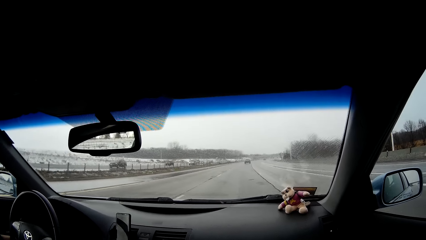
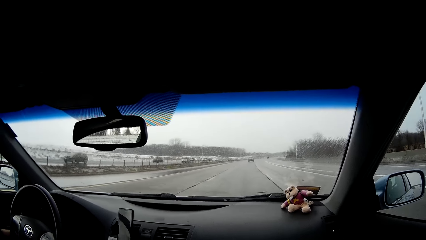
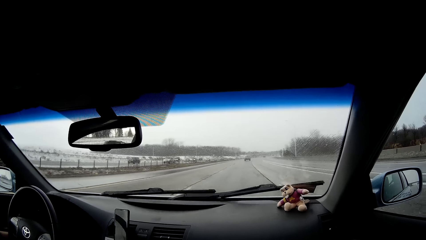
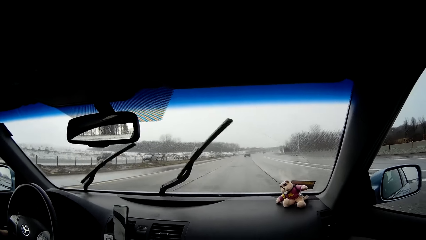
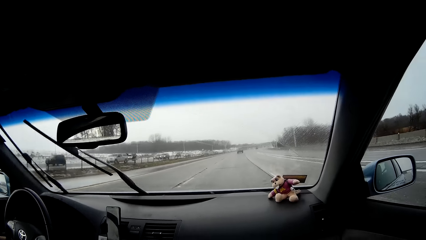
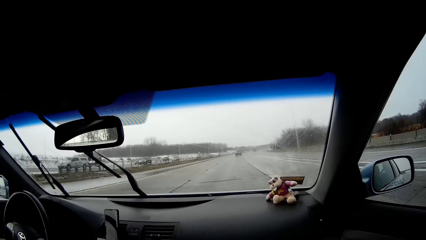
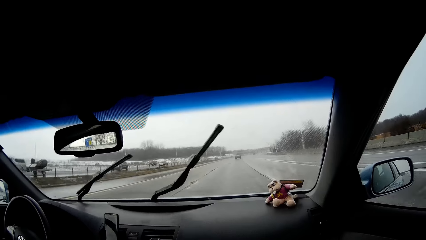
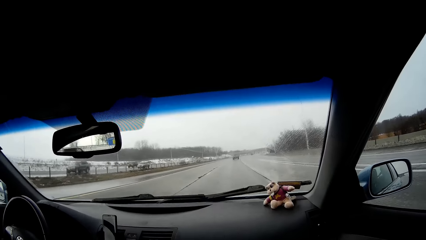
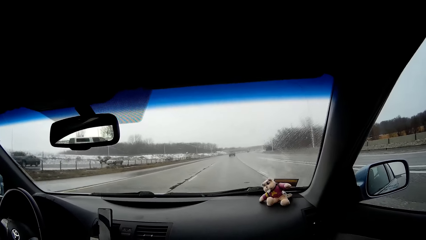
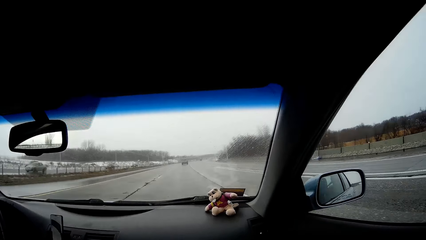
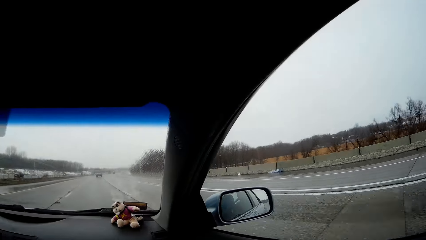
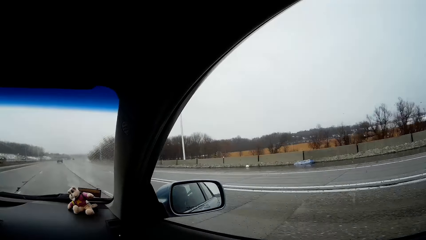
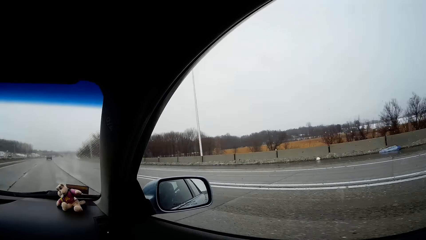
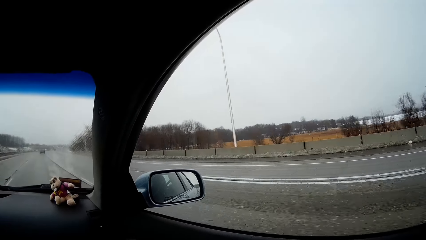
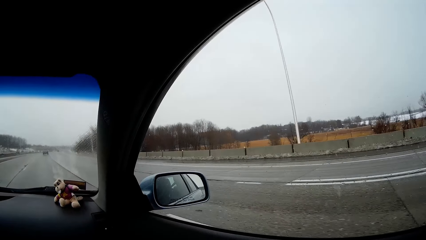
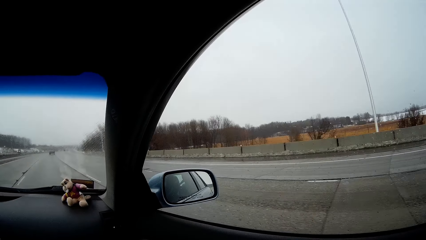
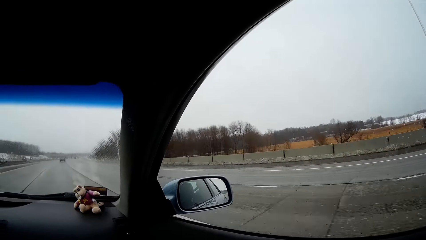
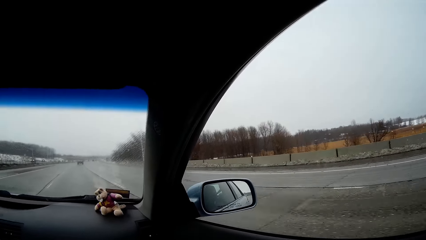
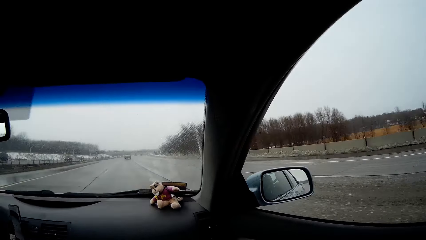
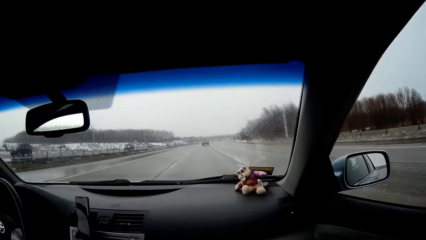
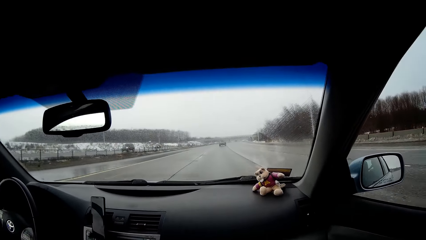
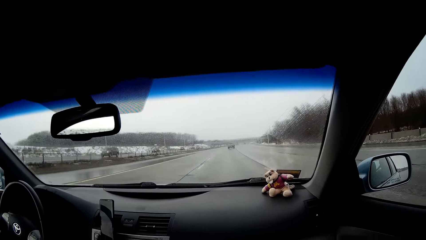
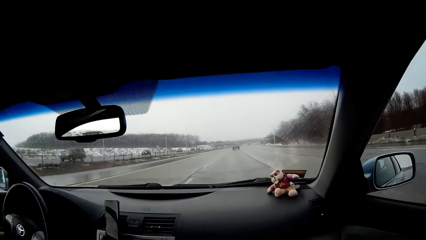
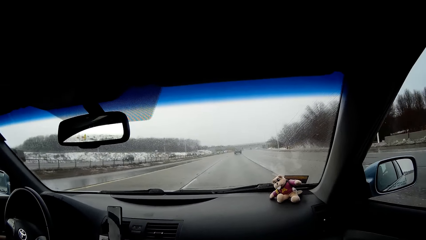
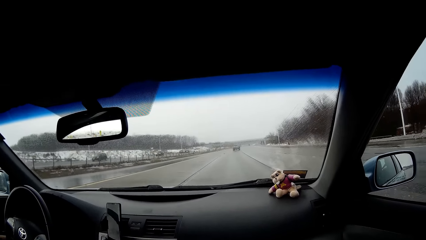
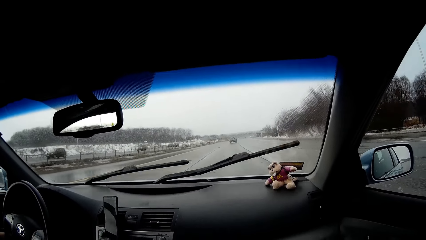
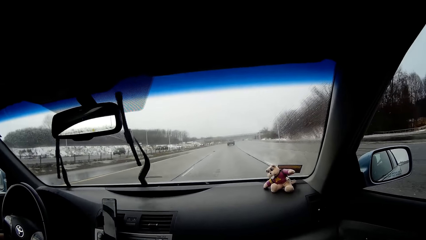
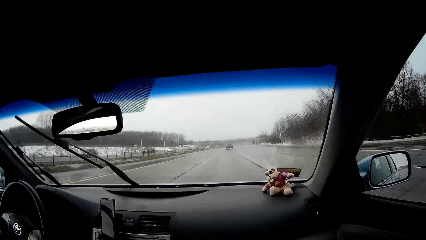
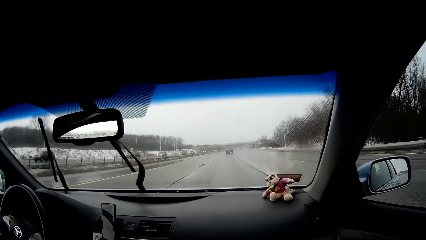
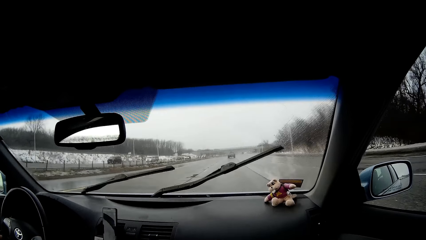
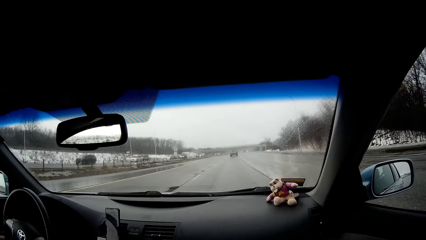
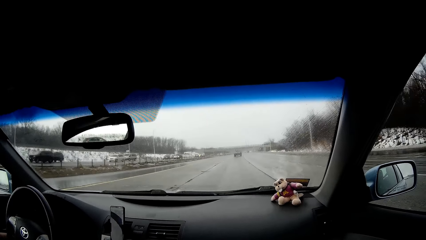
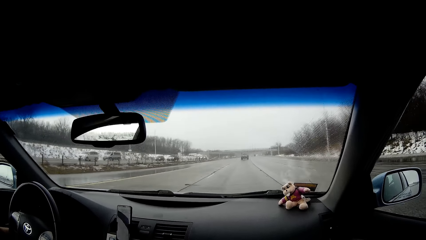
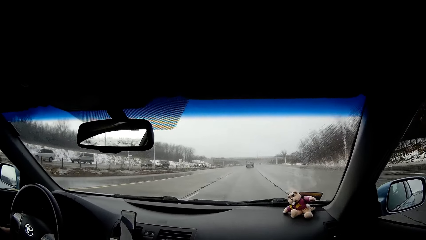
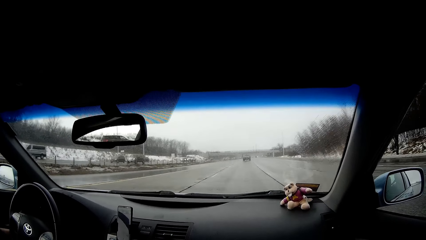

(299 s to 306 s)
The camera wearer looks to his right.

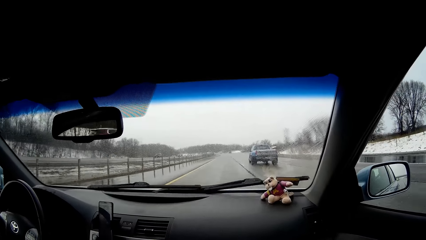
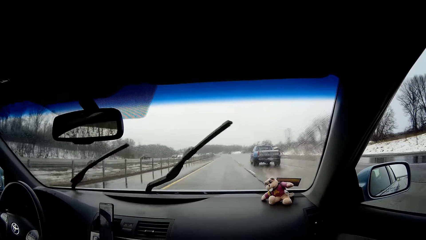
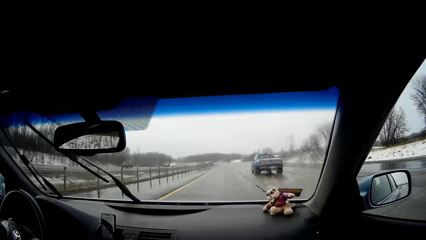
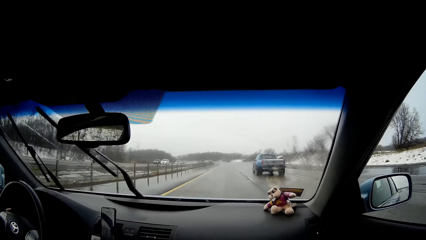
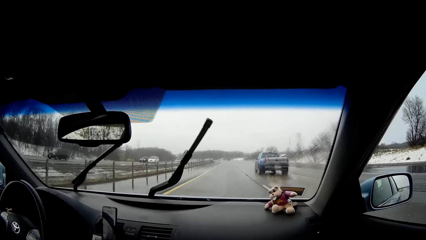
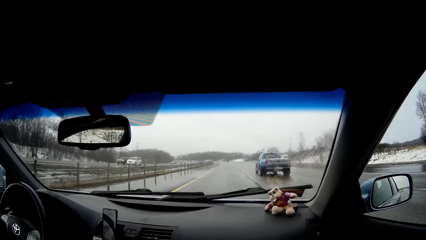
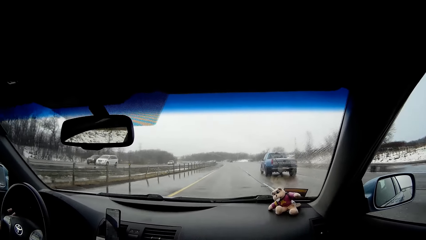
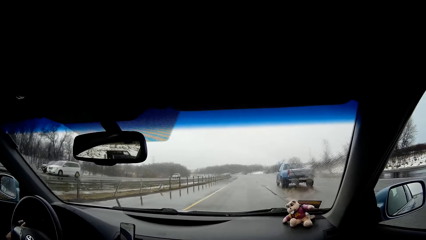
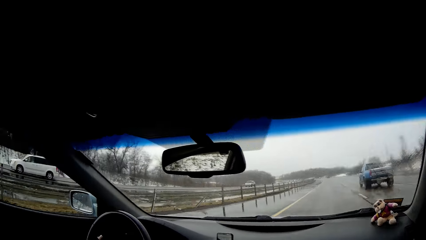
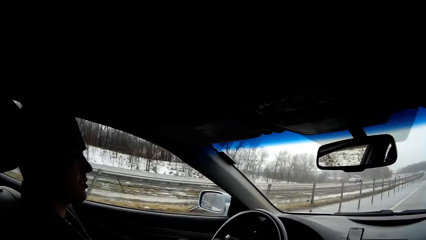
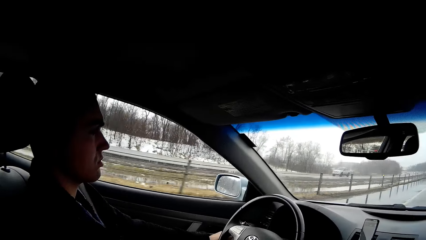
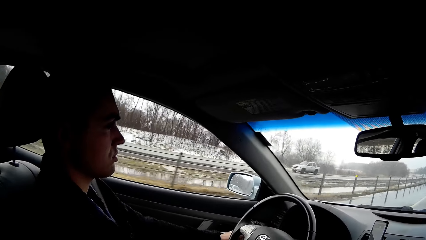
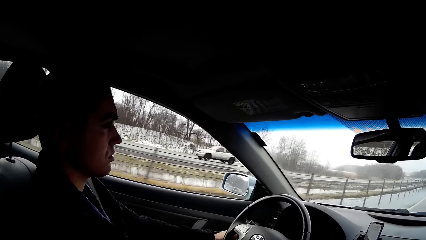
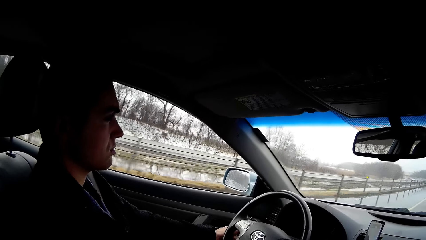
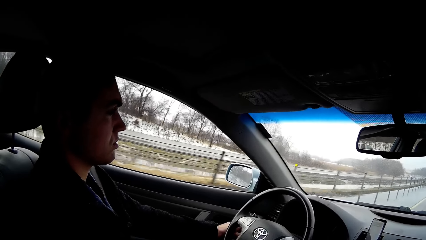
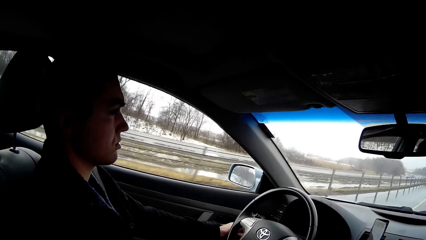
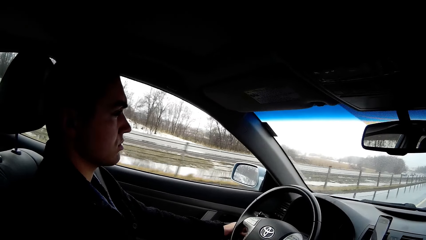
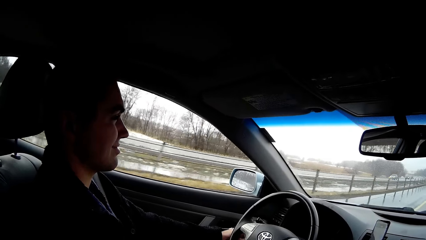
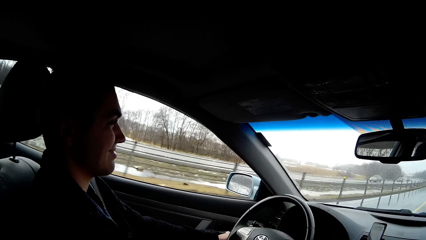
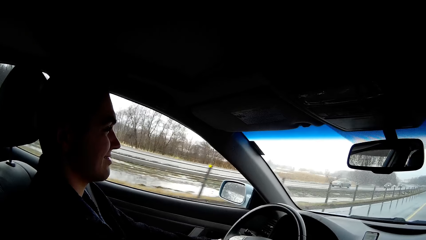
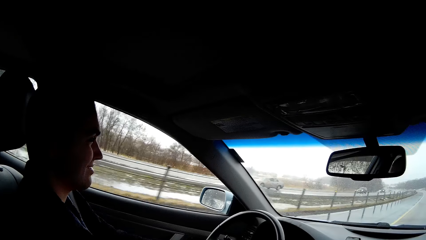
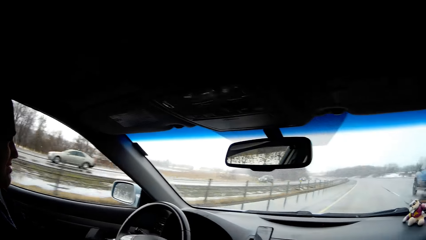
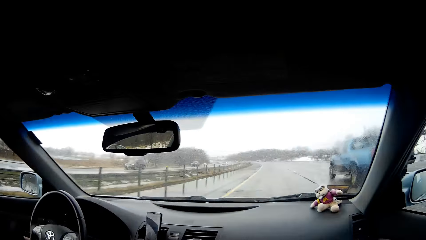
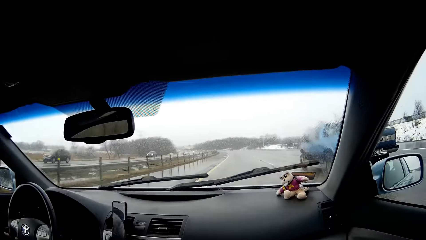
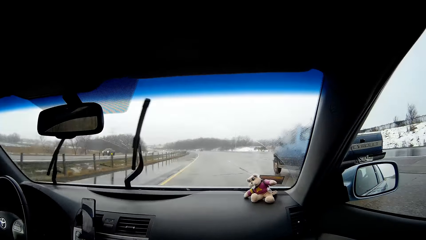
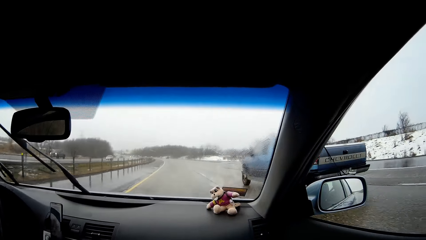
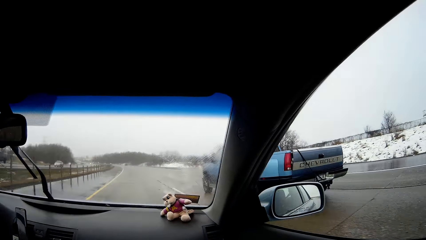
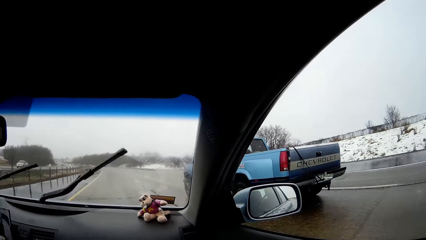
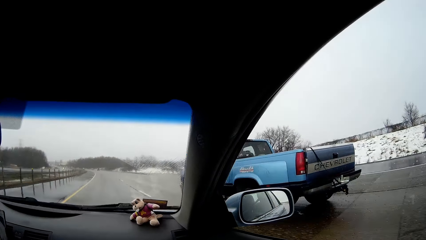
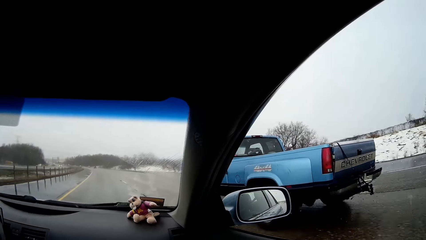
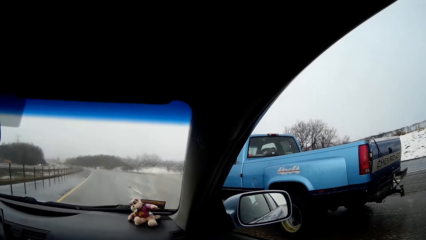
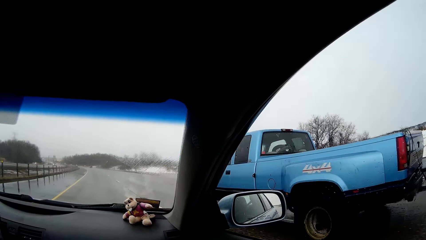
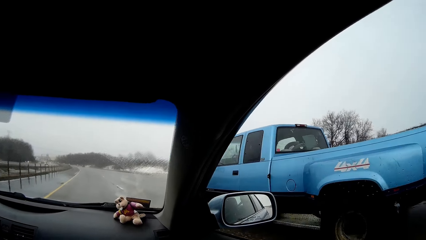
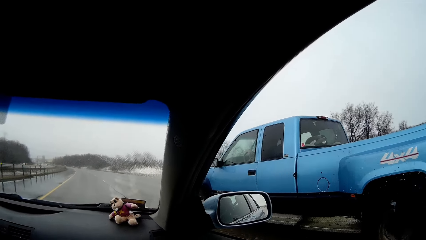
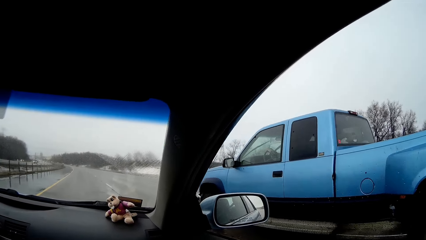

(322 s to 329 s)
The camera wearer faces at a man.

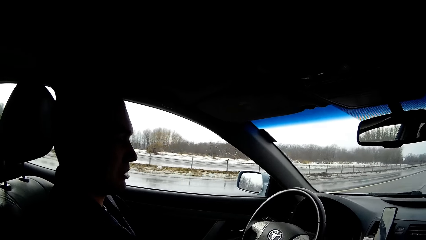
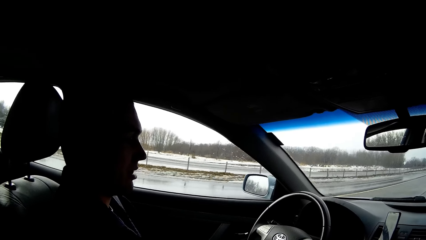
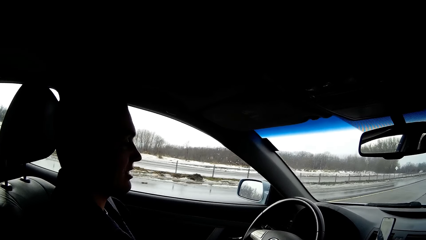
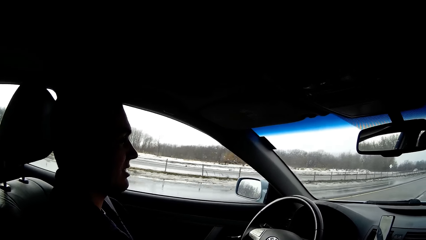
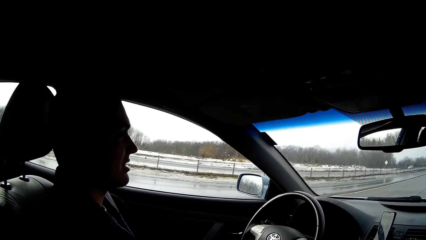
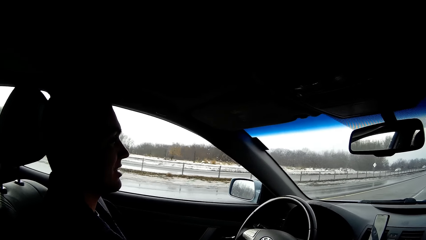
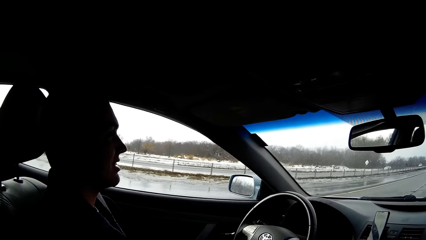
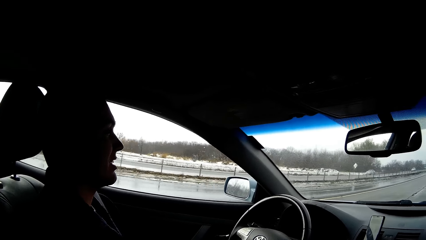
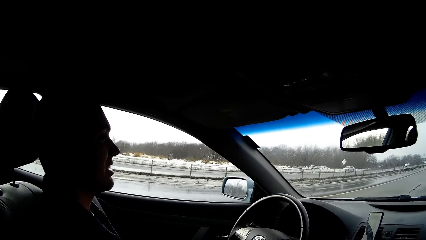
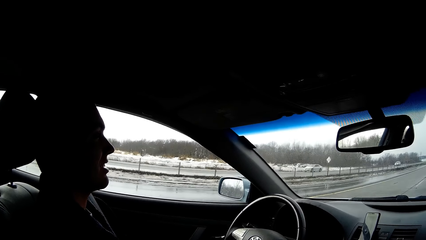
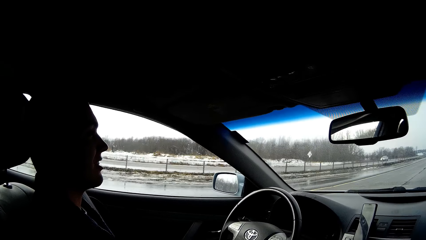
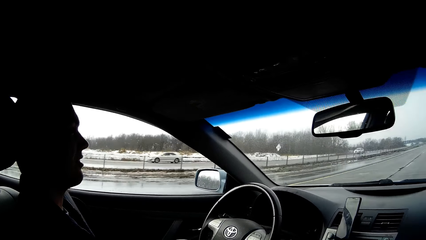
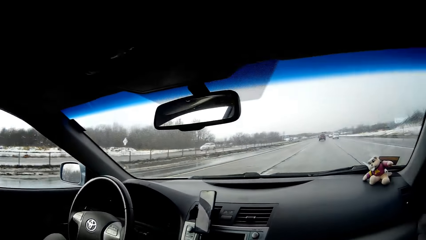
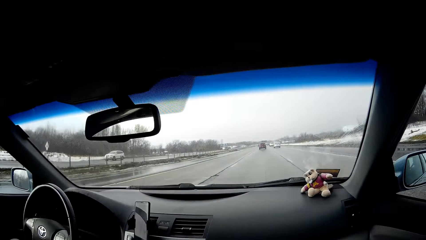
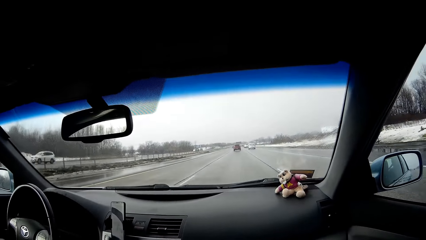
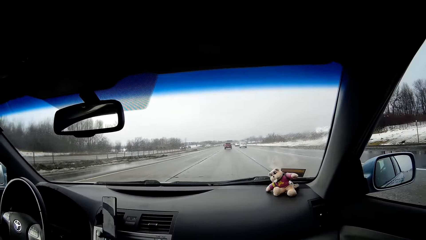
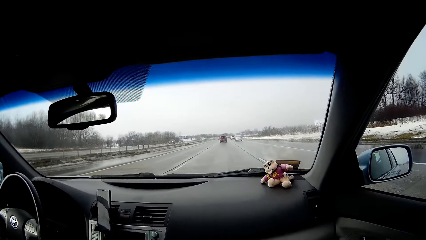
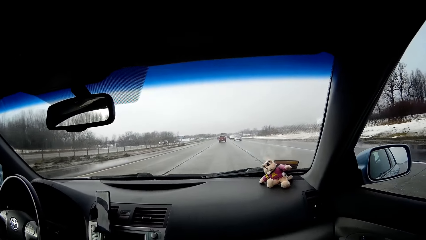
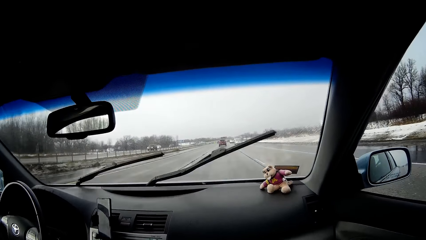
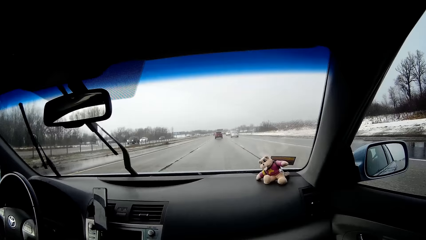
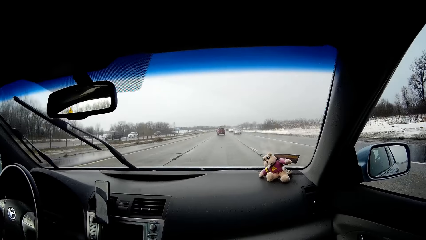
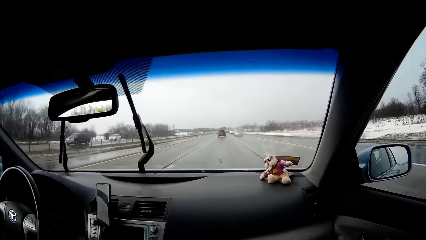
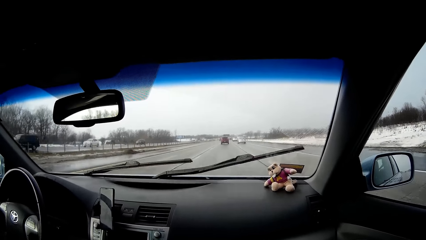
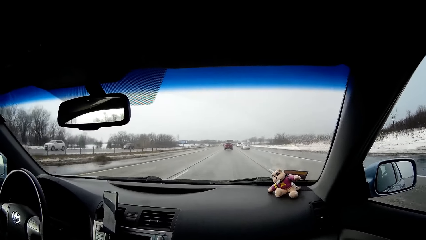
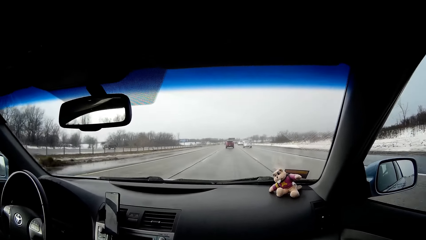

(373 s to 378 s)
A man drives the car. The camera wearer faces front.
